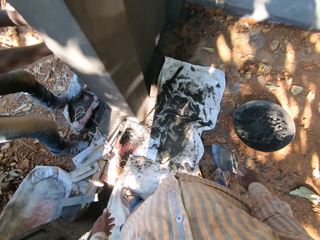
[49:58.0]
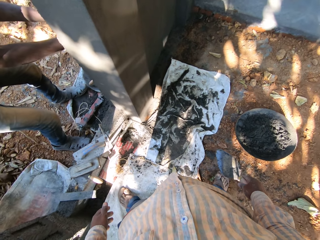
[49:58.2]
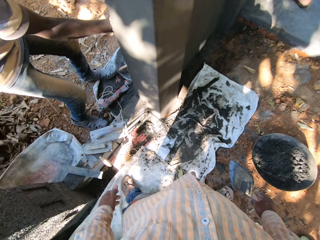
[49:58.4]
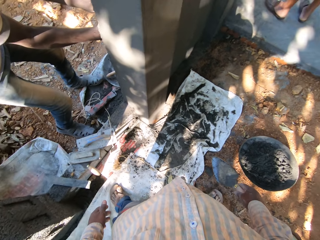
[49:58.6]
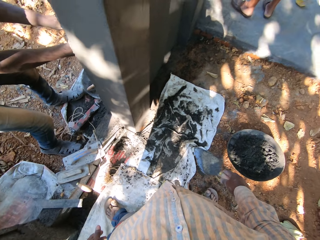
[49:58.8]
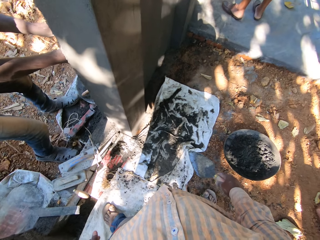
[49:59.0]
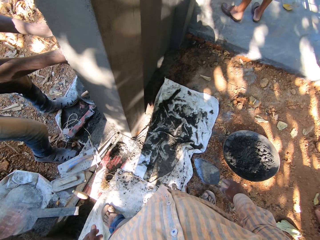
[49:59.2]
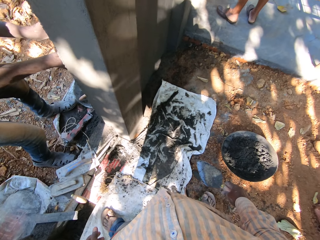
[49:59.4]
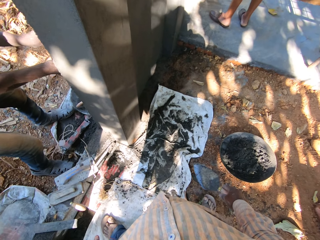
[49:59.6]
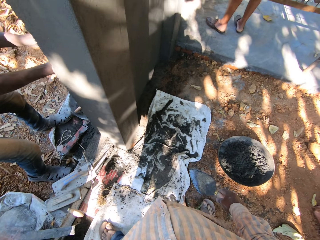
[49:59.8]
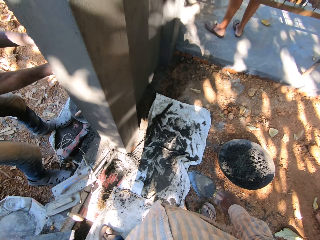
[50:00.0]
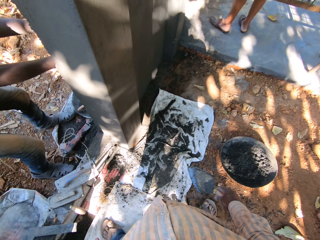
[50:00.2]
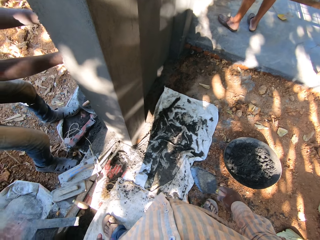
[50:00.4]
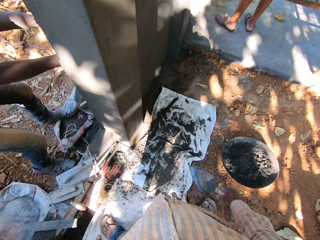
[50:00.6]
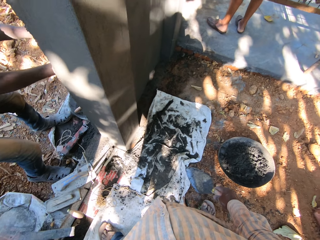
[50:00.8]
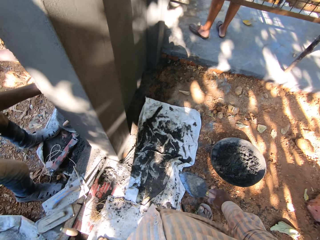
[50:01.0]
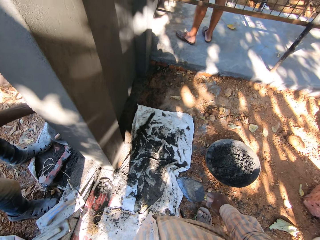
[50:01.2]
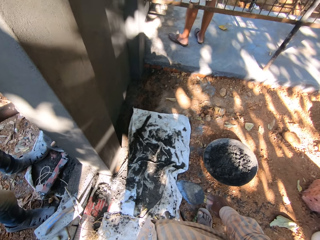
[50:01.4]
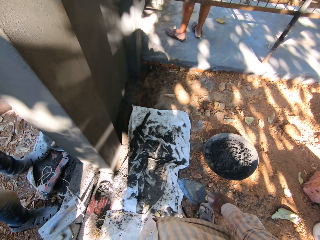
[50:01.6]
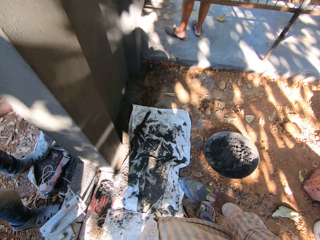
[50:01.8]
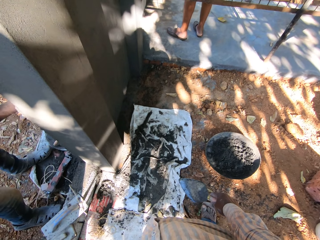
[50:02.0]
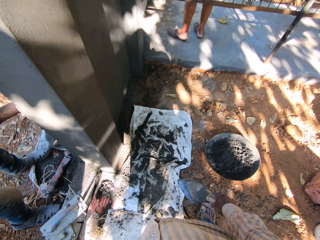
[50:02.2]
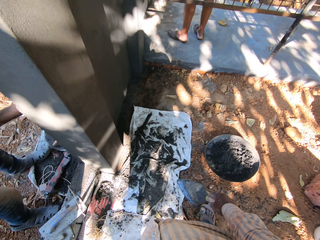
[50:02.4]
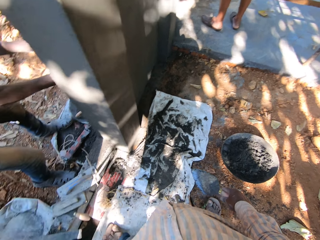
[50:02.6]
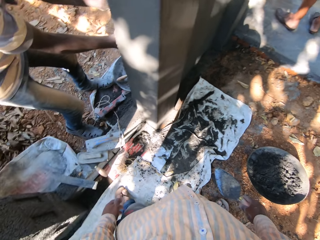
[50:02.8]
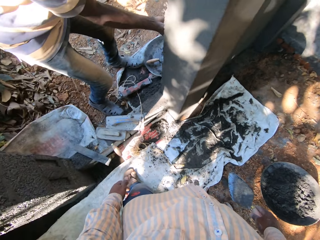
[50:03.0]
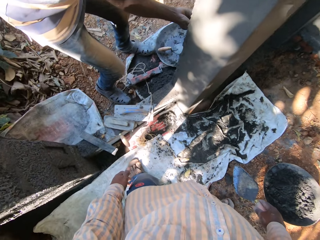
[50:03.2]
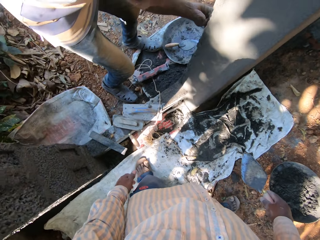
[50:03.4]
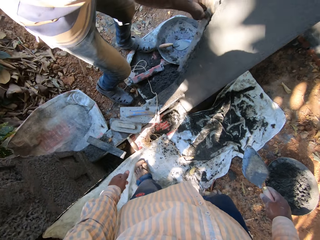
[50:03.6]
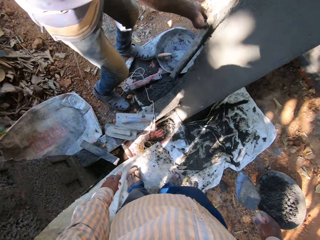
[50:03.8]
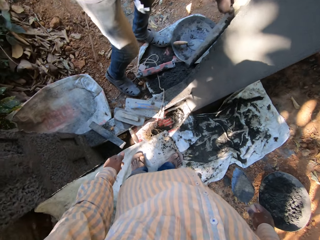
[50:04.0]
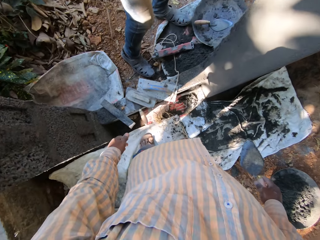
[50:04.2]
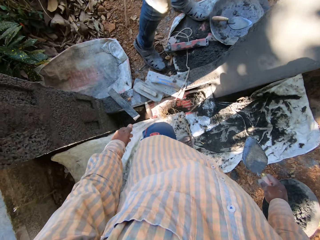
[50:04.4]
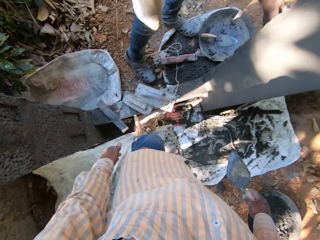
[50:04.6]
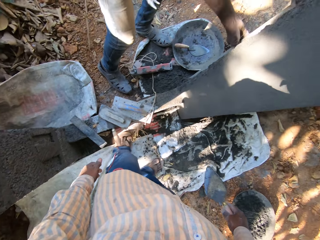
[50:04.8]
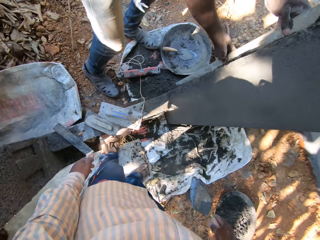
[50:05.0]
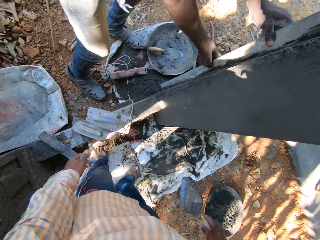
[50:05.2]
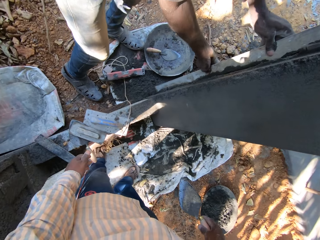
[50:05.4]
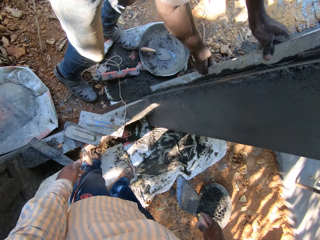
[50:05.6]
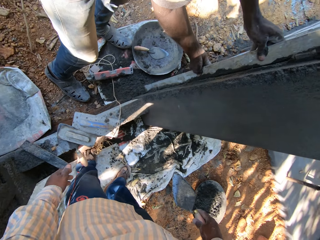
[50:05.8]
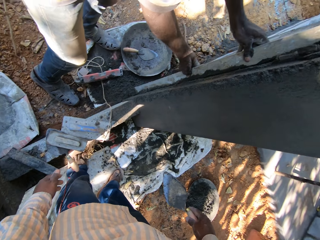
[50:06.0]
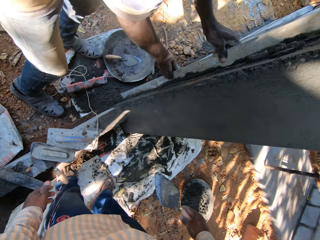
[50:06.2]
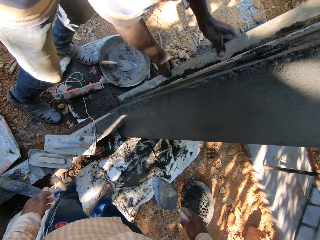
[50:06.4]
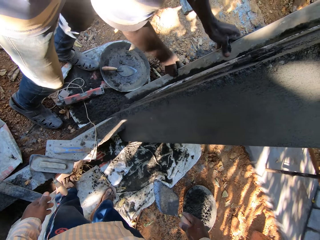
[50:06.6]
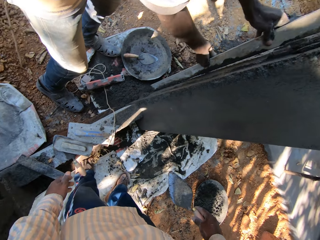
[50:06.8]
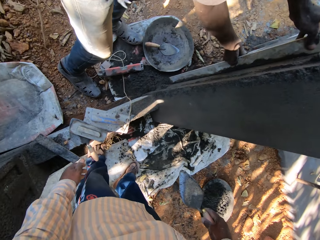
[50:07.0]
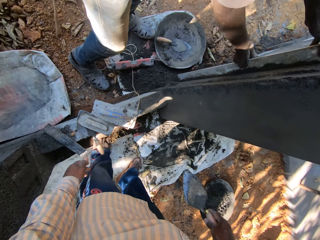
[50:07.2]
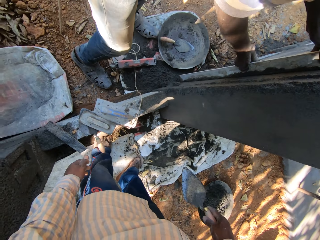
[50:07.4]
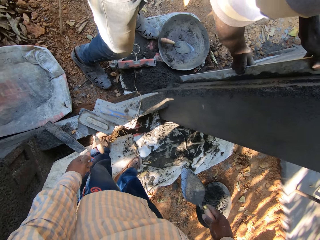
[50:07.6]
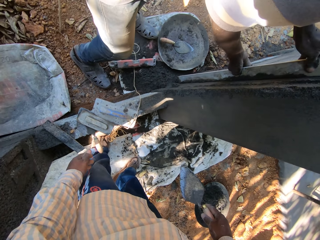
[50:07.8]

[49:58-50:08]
A man plasters the wall. He converses with the camera wearer. The man smoothens the wall with a metal rod in both hands.

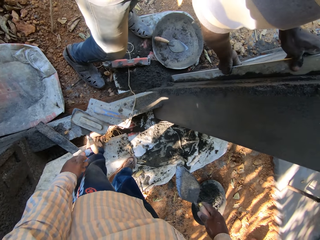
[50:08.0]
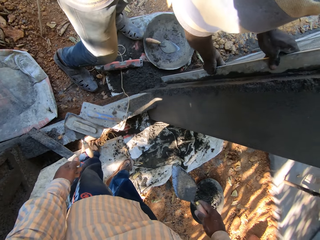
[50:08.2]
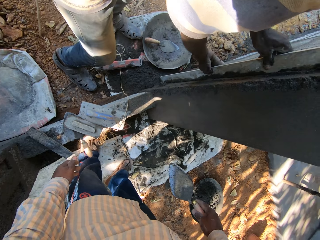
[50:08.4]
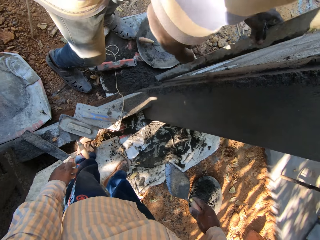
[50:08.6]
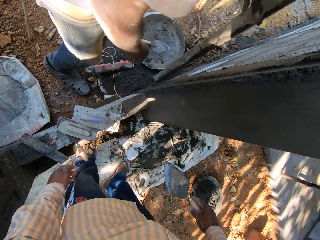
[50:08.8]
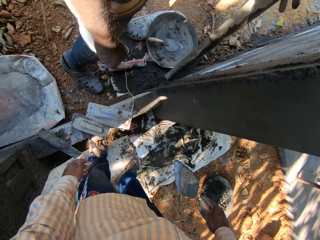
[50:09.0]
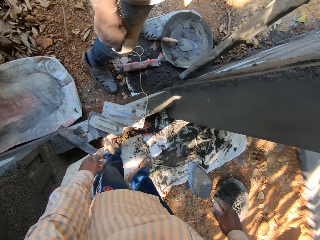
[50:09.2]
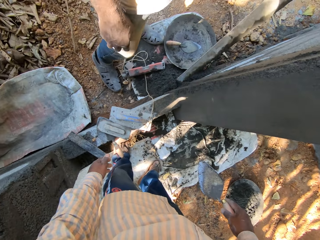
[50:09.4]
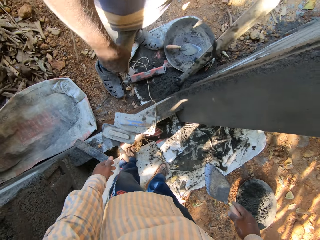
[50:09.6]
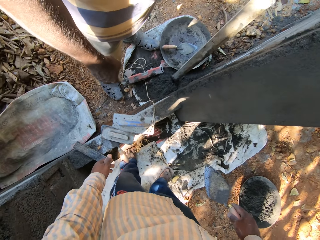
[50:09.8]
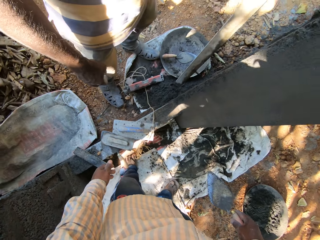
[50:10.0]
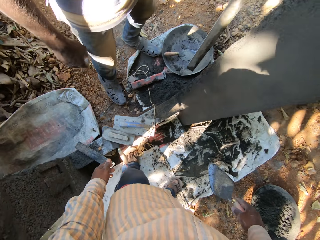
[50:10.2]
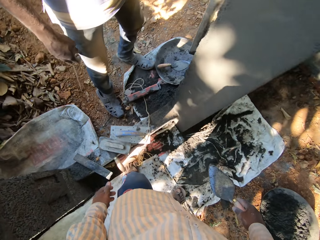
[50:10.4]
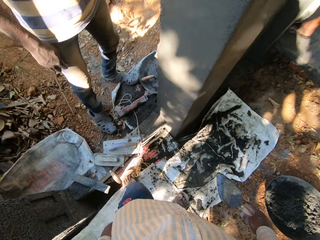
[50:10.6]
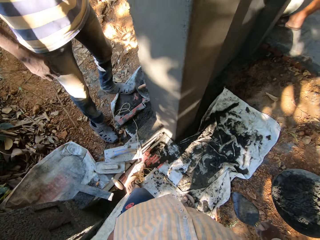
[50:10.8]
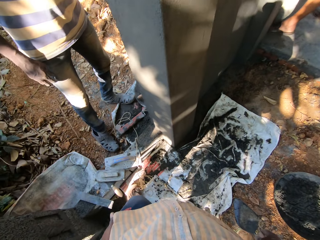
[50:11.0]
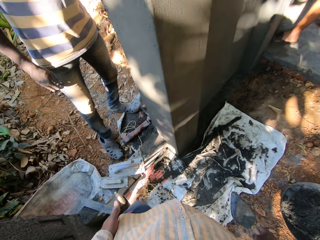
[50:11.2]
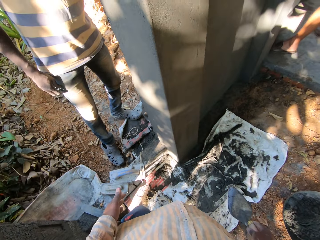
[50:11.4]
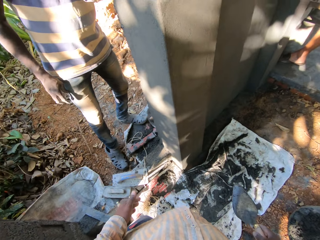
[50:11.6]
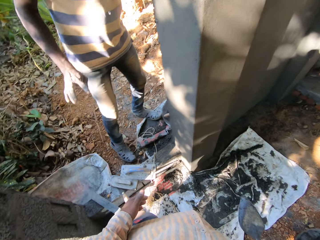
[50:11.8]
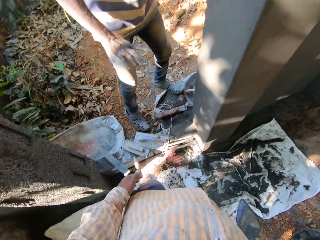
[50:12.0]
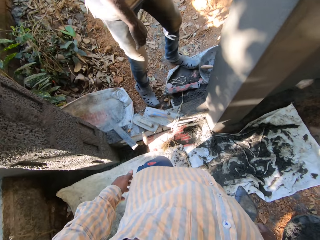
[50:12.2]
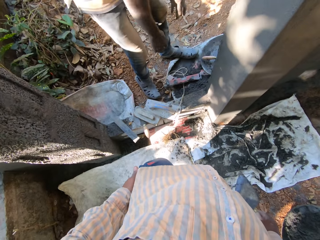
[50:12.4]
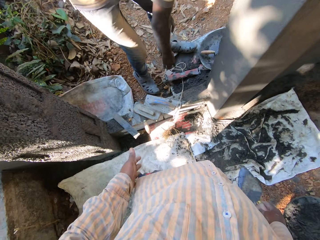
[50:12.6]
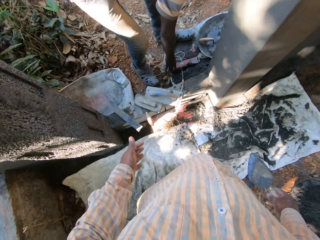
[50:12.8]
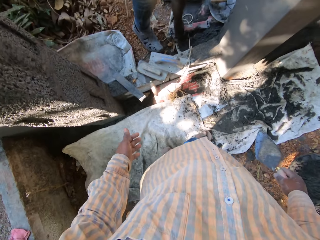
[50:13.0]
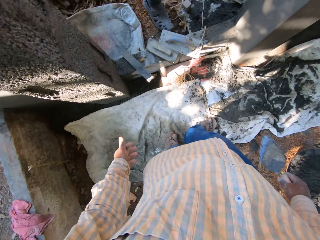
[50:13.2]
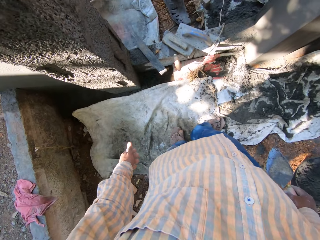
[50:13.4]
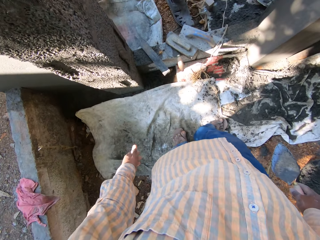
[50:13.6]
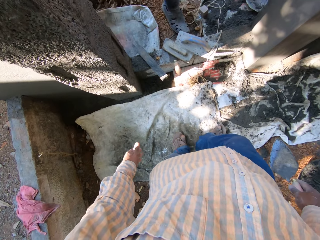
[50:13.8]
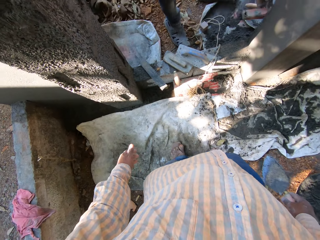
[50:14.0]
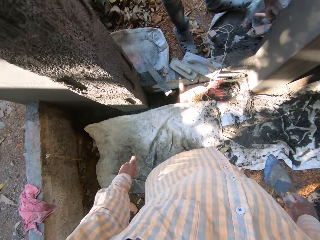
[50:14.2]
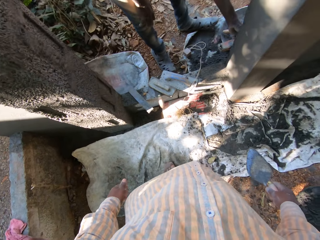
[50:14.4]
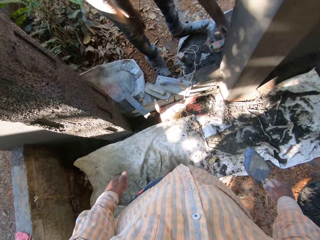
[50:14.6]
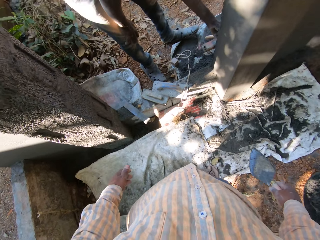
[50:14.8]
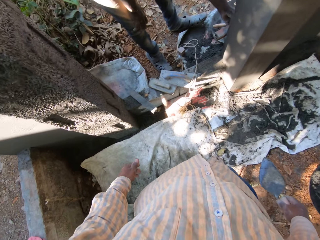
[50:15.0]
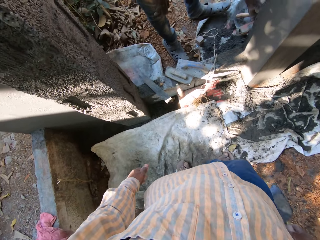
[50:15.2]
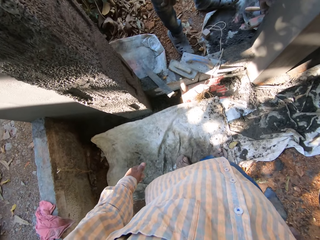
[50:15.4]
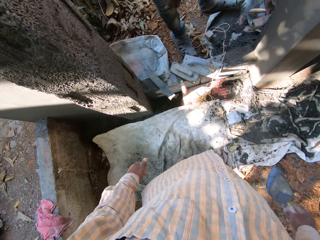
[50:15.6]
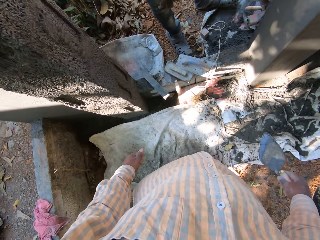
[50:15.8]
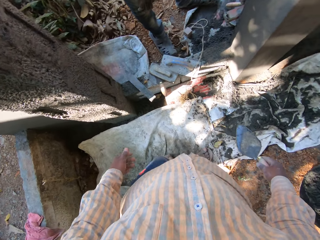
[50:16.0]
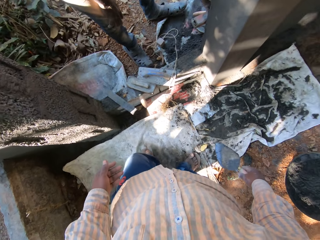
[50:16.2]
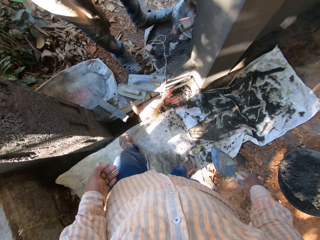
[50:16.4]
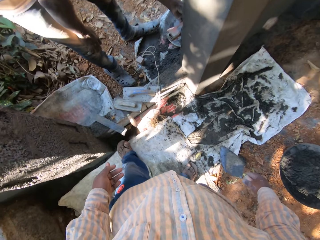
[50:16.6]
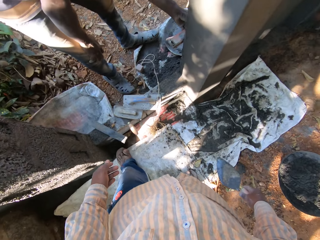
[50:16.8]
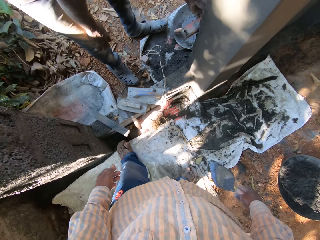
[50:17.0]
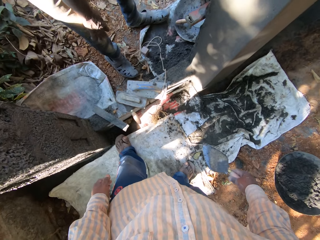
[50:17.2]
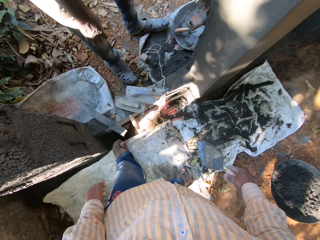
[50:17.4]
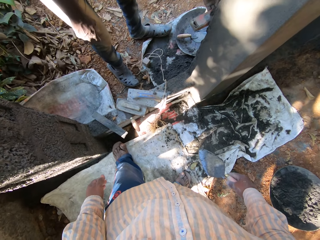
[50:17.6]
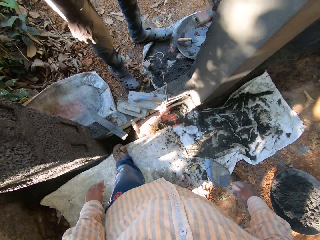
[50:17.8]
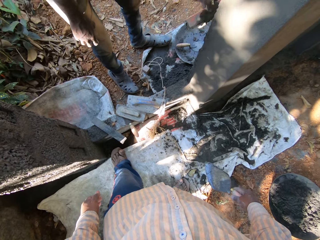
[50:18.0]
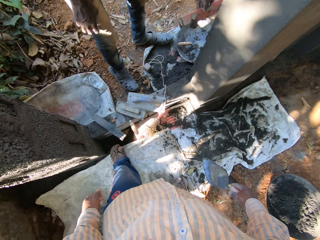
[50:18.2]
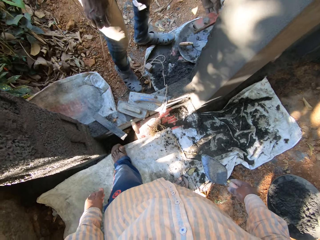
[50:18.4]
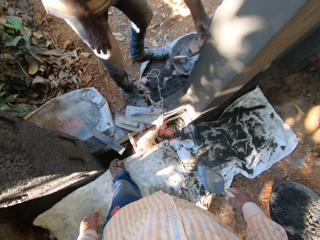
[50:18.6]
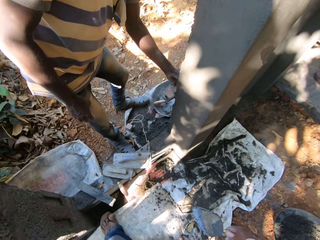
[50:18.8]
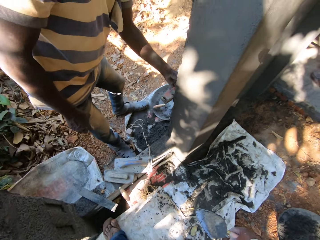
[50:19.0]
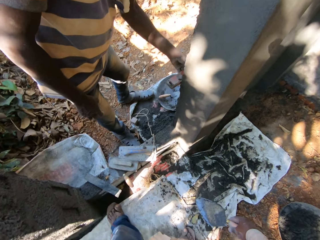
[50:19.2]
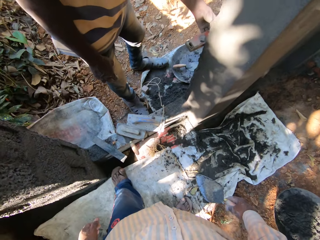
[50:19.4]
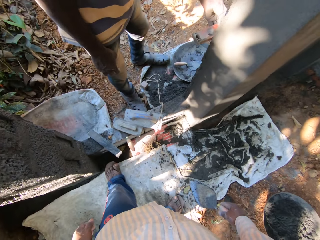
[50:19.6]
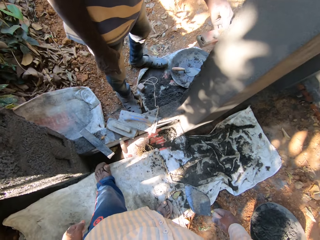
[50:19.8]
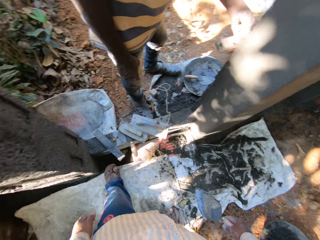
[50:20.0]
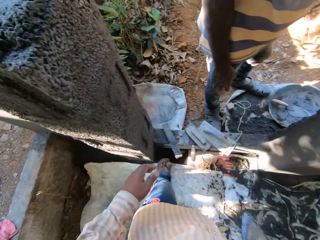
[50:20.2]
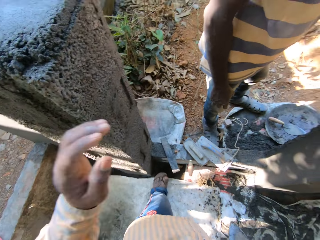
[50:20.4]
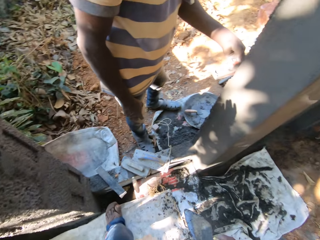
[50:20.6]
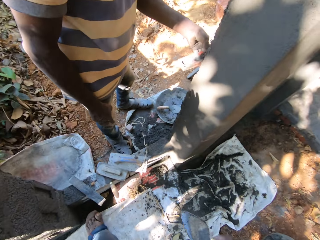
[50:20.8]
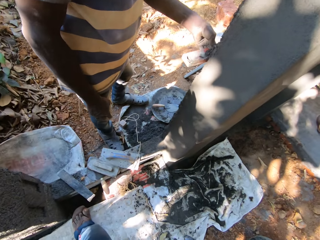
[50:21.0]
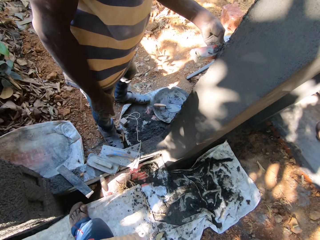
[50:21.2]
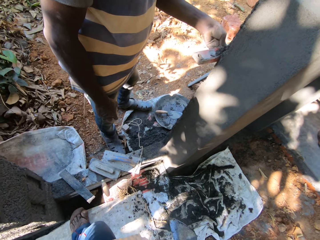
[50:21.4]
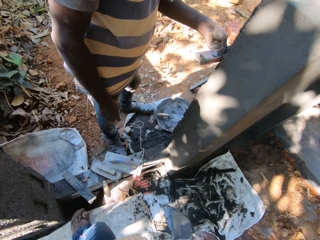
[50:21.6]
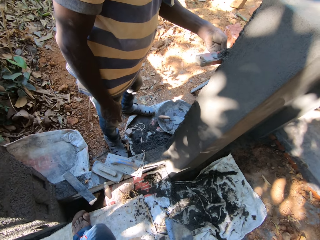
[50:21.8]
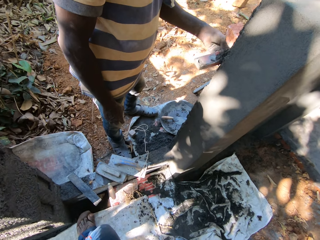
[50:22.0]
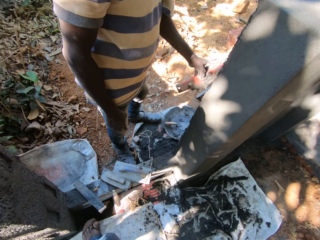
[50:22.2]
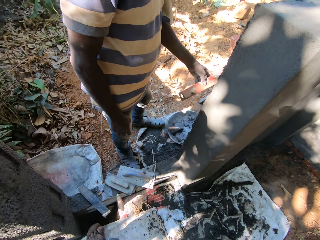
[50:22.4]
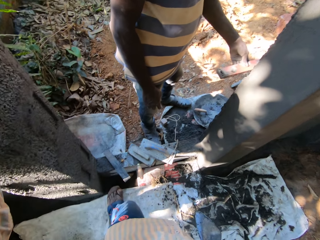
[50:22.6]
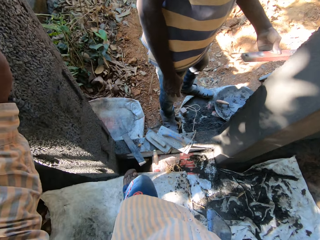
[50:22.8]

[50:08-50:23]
The man holds the metal rod with his left hand. He converses with the camera wearer. The man picks a spirit level from the ground with his right hand. He smoothens the wall with the spirit level in his left hand. The camera wearer does something with a hand.
